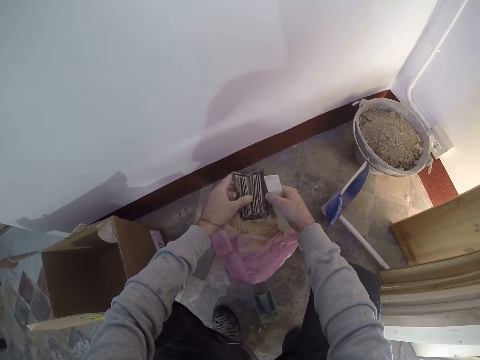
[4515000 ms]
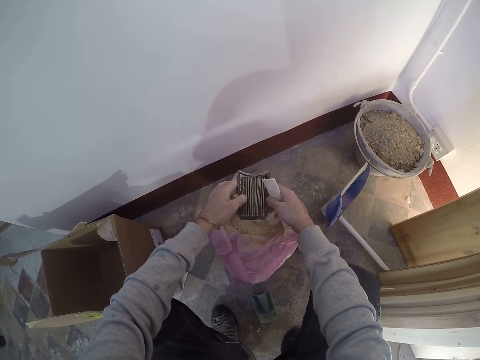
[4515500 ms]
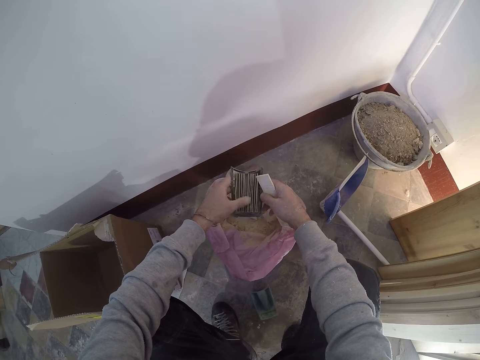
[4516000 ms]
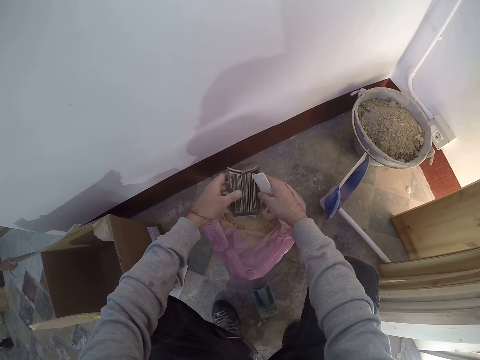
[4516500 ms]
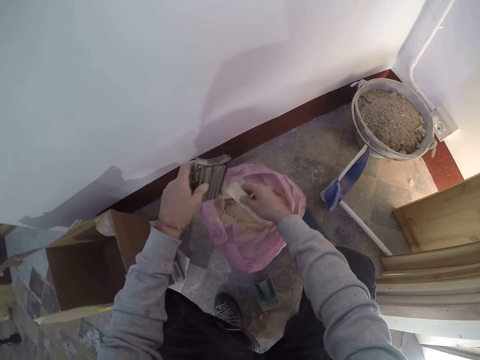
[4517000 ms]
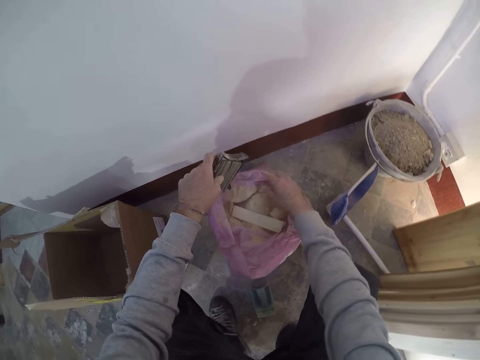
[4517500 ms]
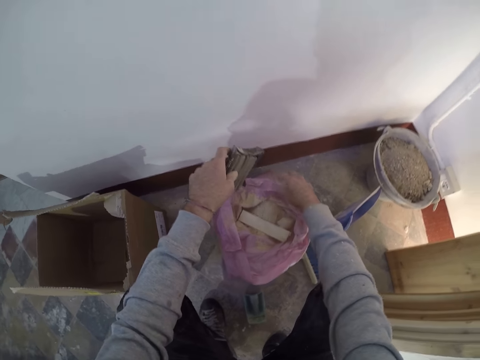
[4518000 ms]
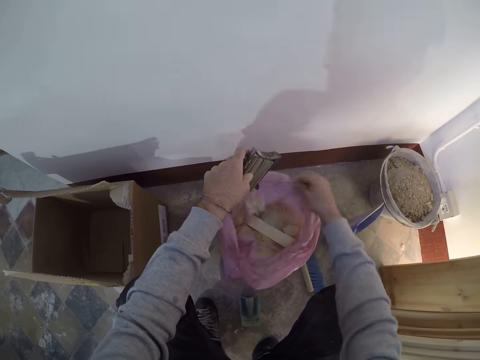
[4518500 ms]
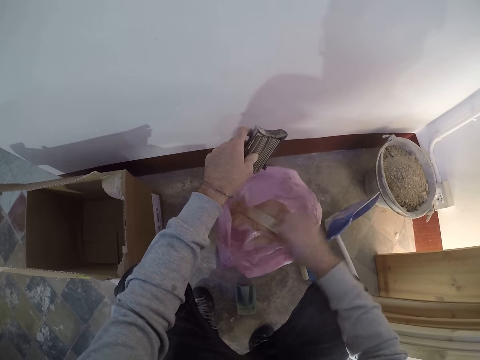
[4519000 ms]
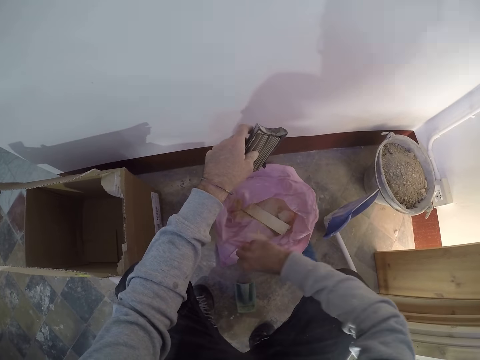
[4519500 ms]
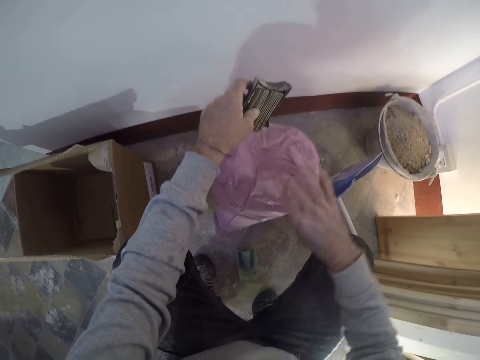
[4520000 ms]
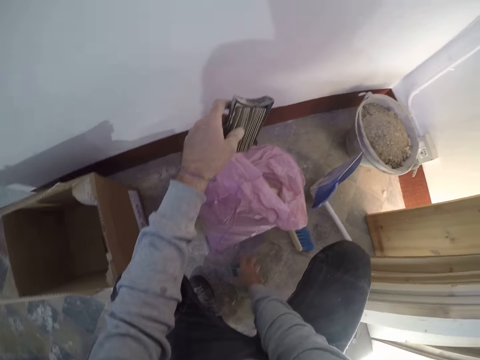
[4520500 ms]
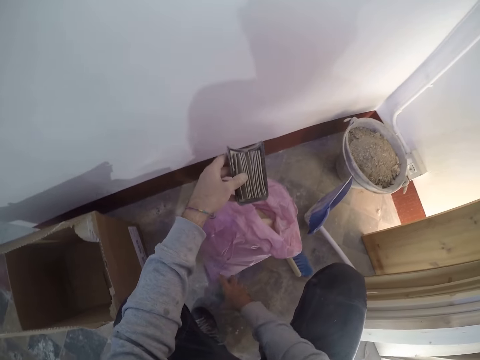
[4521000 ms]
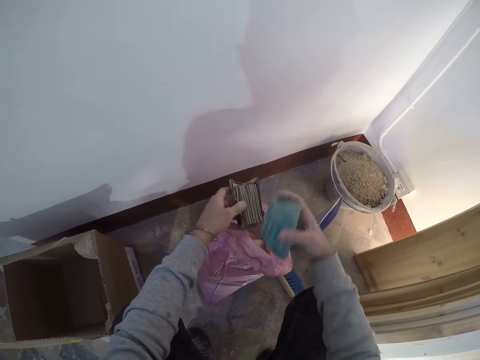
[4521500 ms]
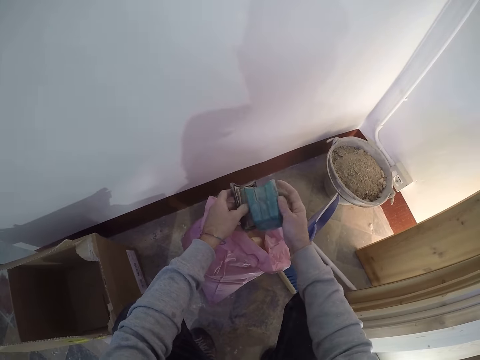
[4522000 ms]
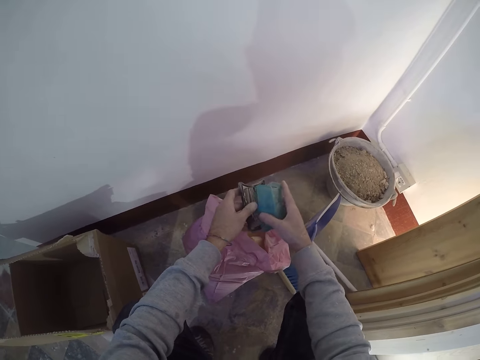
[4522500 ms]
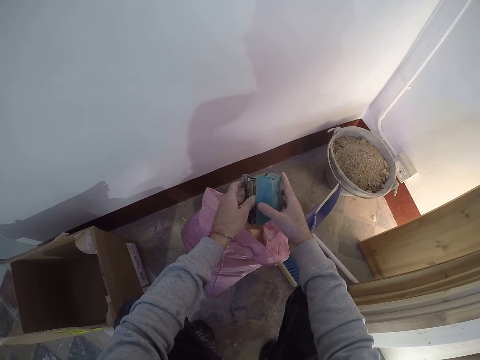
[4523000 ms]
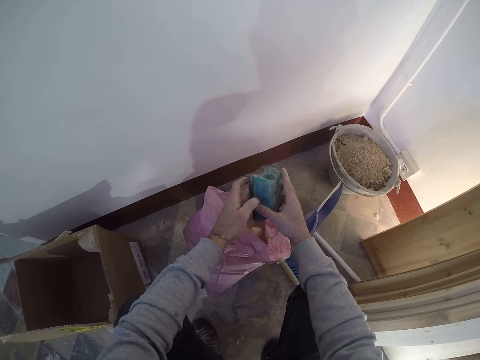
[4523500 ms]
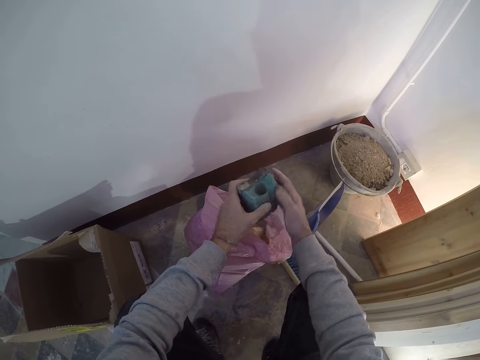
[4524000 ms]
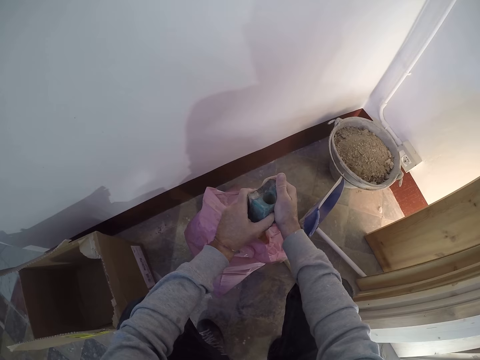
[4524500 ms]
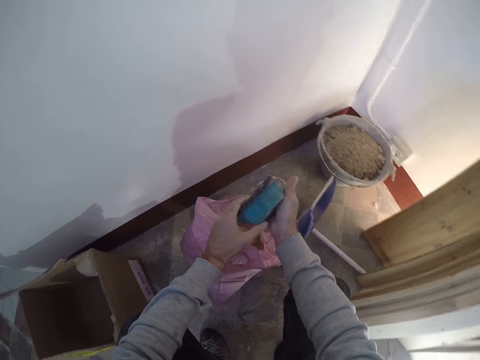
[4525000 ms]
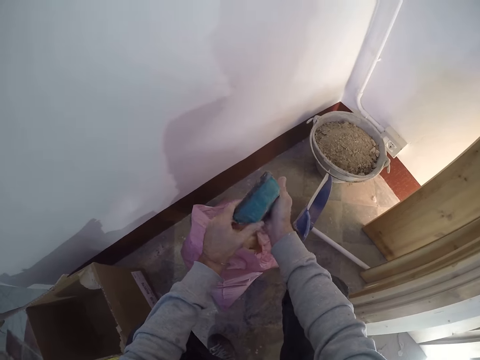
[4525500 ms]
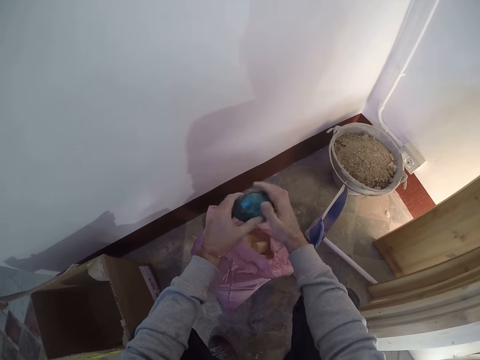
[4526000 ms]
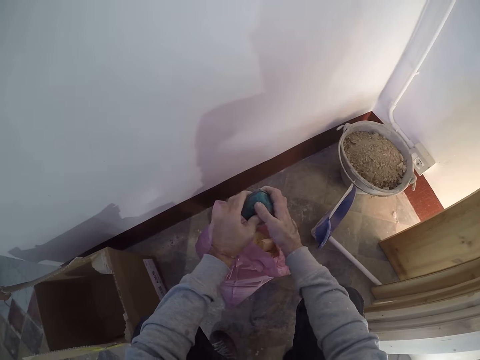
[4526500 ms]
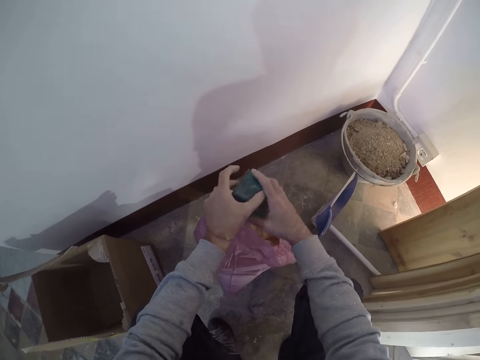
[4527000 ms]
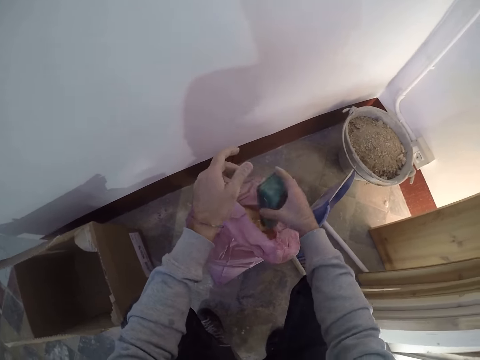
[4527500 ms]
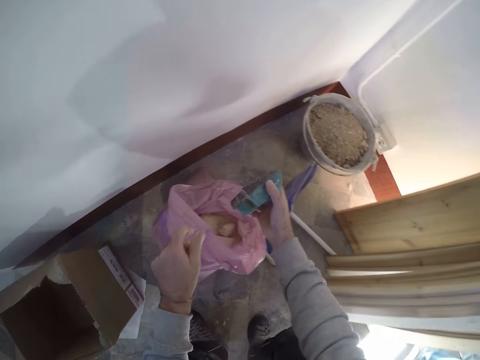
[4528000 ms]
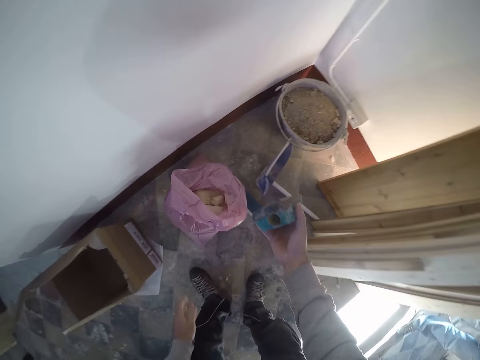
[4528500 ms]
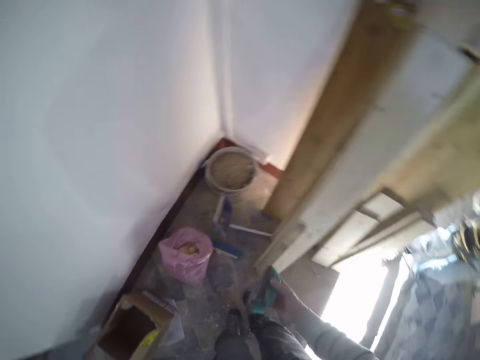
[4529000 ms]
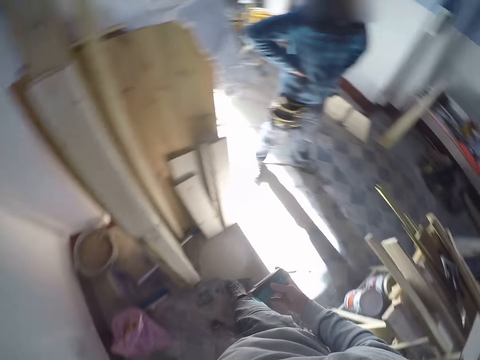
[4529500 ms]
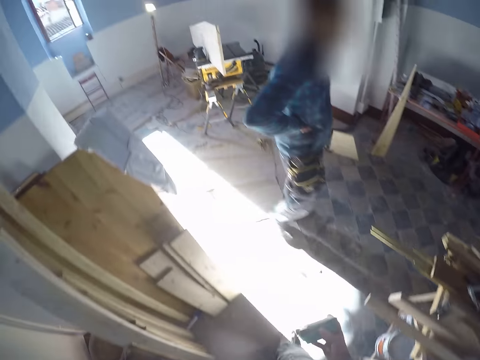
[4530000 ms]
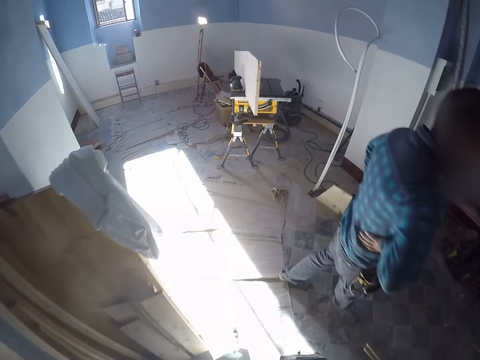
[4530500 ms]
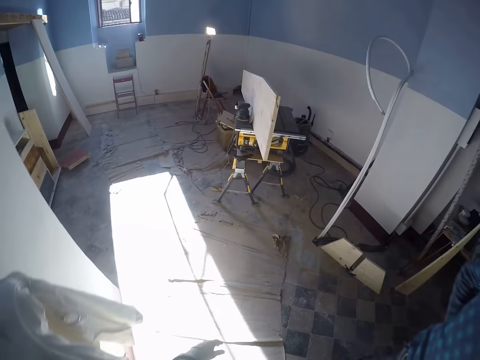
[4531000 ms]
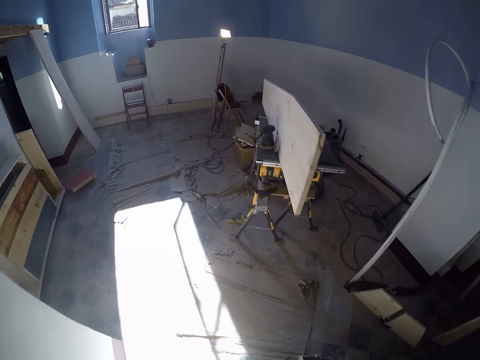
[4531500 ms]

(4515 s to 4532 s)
The camera wearer rubs the dust canister filter with his left hand. He drops the small plank into the nylon with his right hand. He raises the top of the nylon with his right hand and pulls the paper. He picks up the dust canister cover from the floor with his right hand. He closes the dust canister filter with the dust canister cover in his right hand. He presses the dust canister cover to the dust canister filter with both hands. He turns the dust canister around with both hands. He shakes the dust canister with his right hand. He walks around.

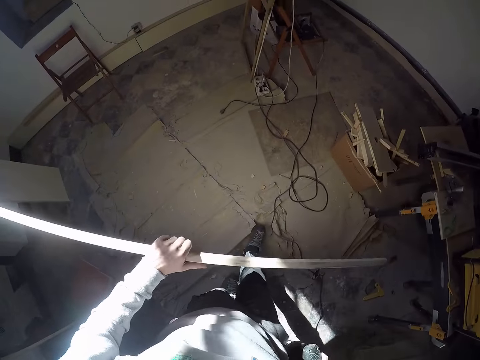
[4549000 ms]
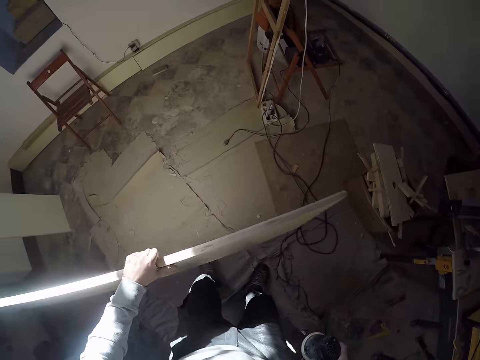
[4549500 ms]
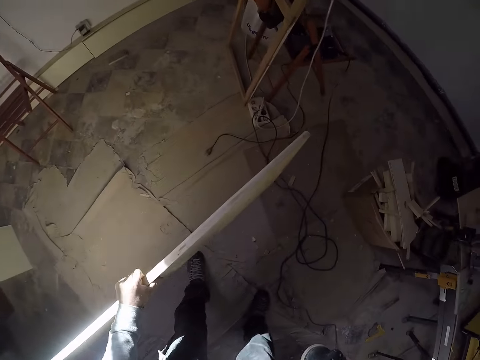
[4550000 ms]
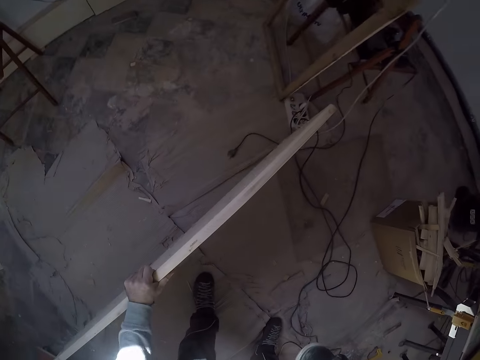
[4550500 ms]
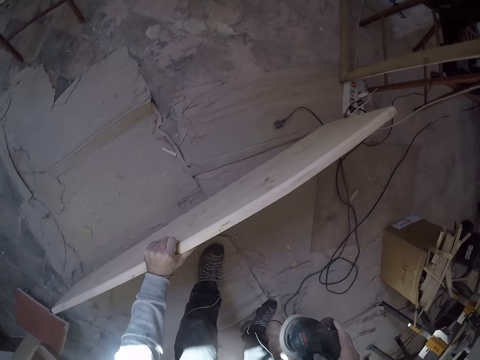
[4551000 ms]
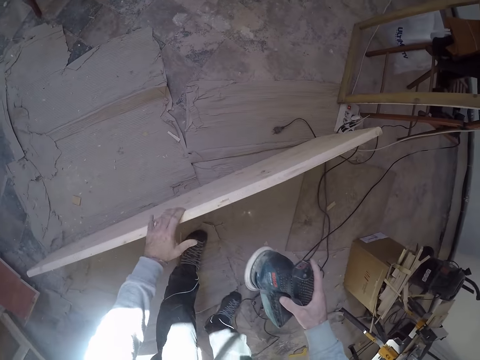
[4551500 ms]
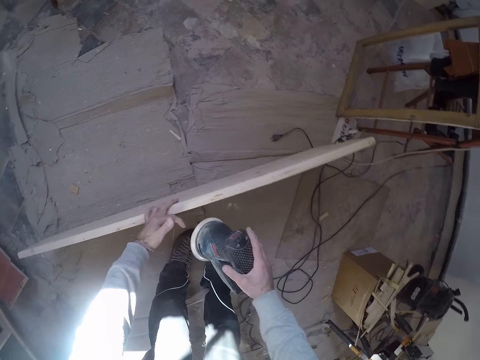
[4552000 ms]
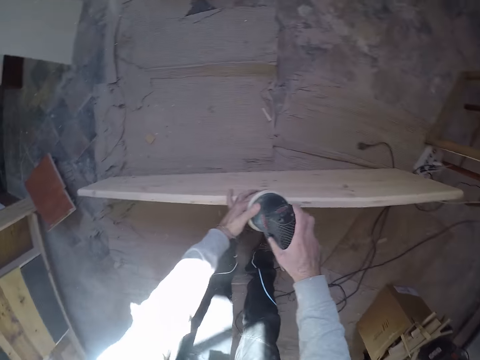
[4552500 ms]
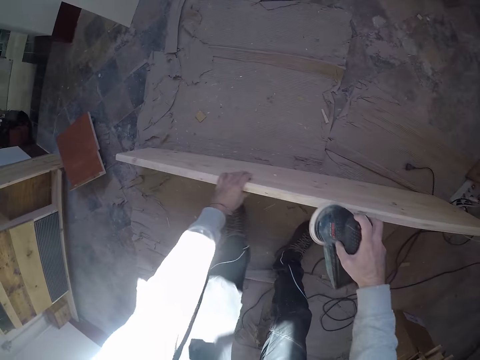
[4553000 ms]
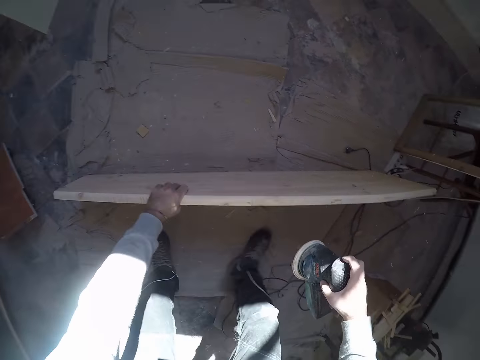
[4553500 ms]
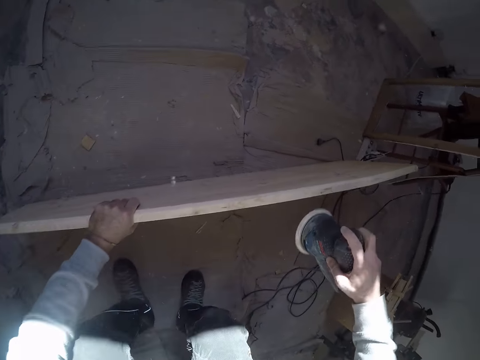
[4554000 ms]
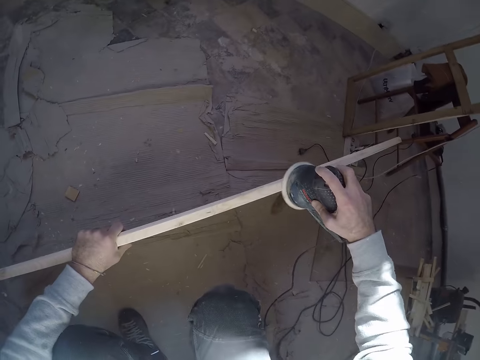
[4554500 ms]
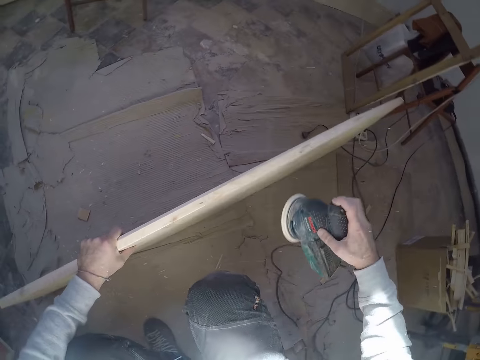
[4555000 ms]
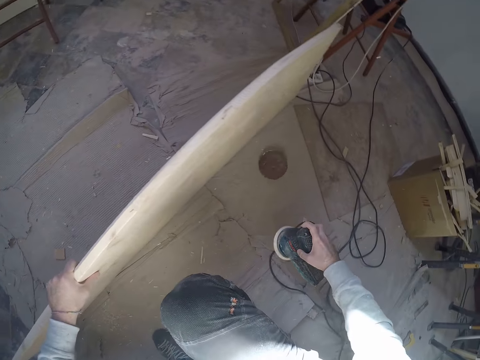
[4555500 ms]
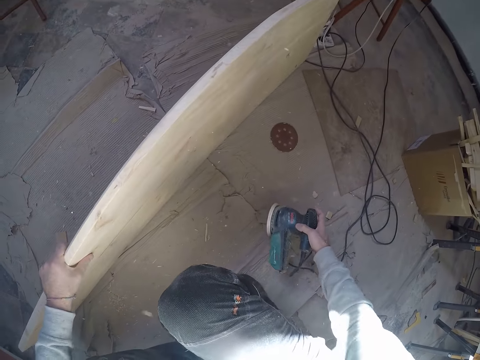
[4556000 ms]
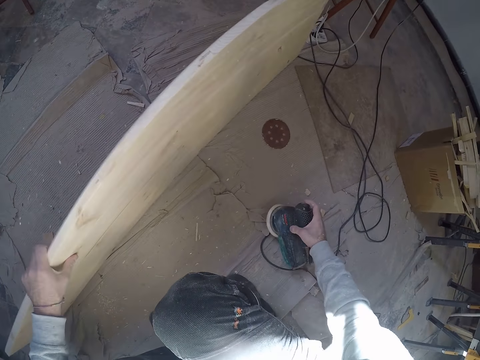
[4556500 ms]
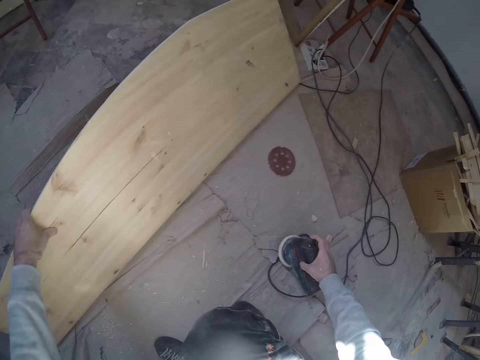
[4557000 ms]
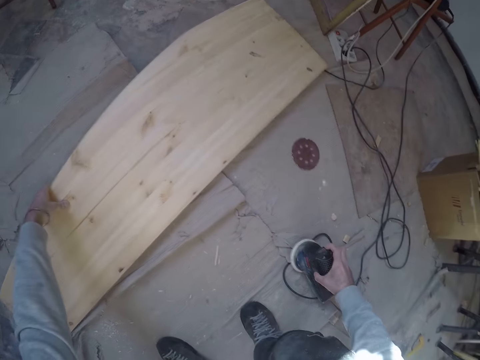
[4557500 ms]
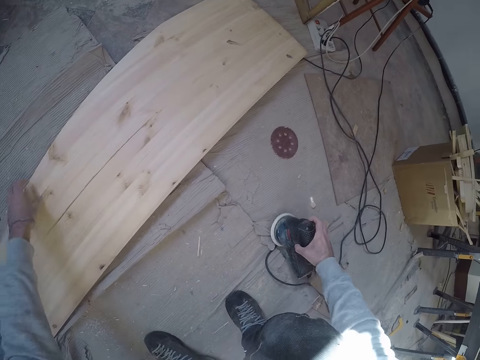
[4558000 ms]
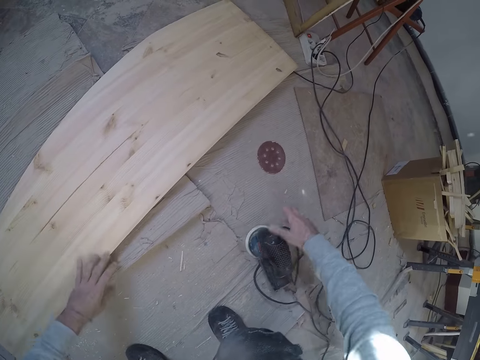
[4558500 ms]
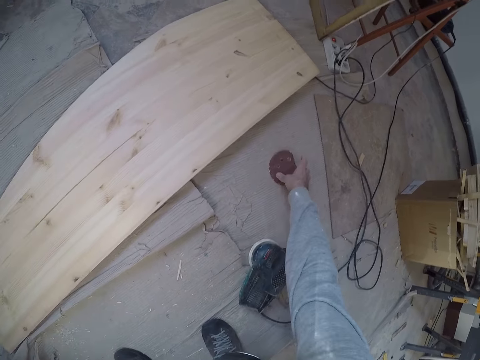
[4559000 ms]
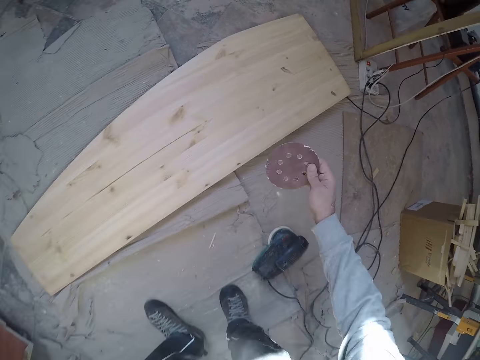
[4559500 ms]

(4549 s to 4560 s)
The camera wearer walks around. He places the wood or board on the floor with his left hand. He puts the sandpaper machine on the board edge. He holds the board with his left hand. He removes the sandpaper machine from the board. He squats. He holds the sandpaper machine on the board. The sanding disk falls on the floor. The camera wearer removes the sandpaper machine from the board. He drops the sanding machine on the floor with his right hand. He places the wood on the floor with his left hand. He picks the sanding pad from the floor with his right hand. He looks at the sanding disk.
